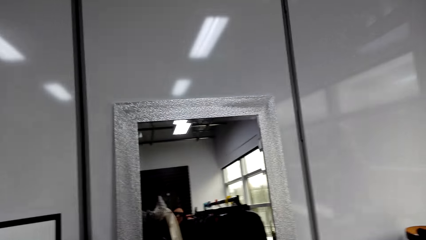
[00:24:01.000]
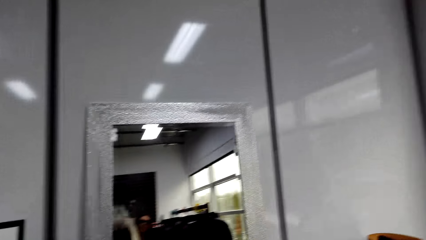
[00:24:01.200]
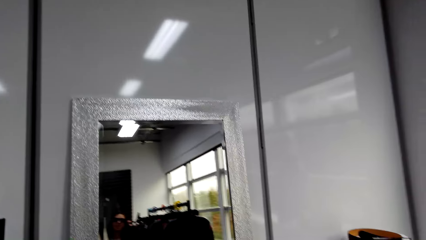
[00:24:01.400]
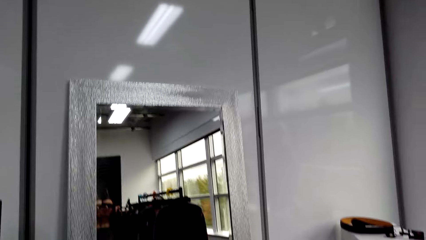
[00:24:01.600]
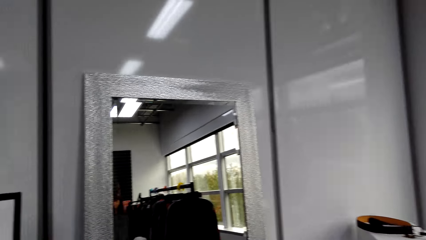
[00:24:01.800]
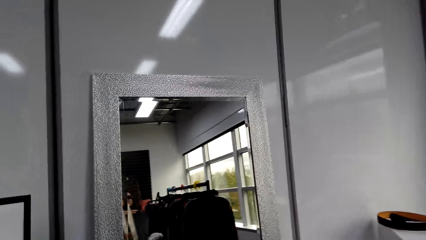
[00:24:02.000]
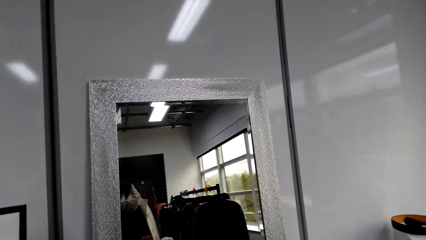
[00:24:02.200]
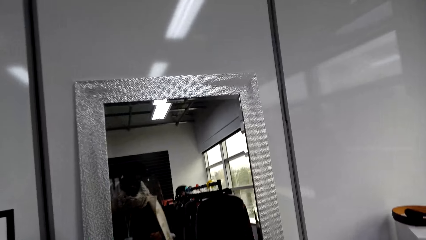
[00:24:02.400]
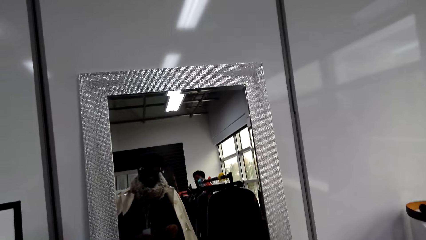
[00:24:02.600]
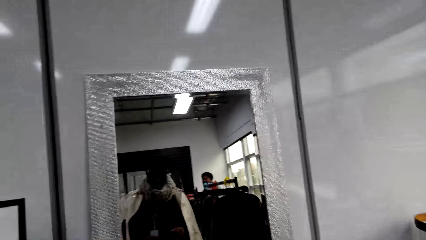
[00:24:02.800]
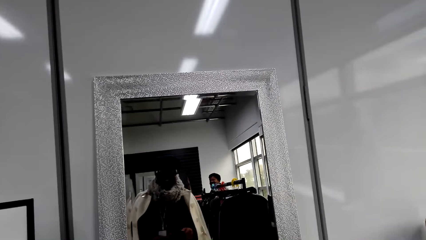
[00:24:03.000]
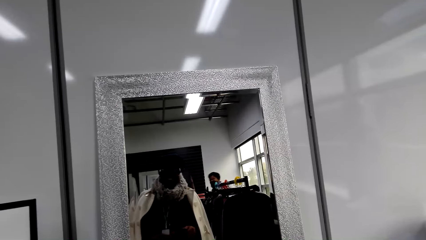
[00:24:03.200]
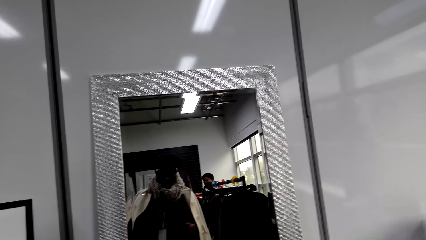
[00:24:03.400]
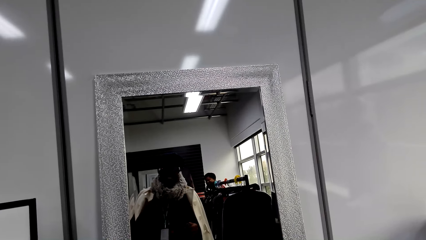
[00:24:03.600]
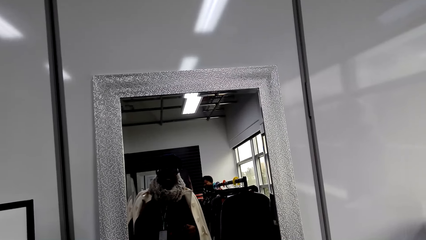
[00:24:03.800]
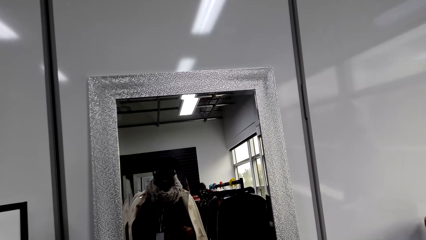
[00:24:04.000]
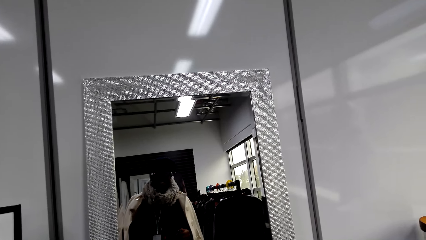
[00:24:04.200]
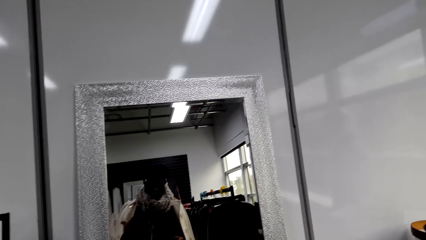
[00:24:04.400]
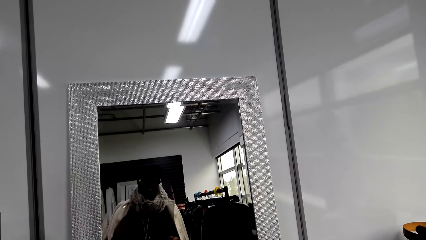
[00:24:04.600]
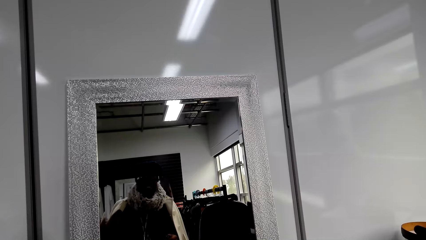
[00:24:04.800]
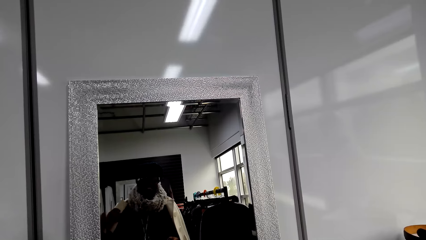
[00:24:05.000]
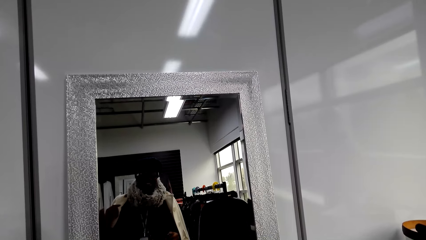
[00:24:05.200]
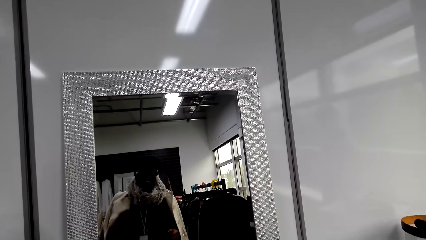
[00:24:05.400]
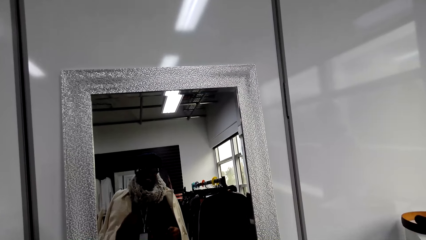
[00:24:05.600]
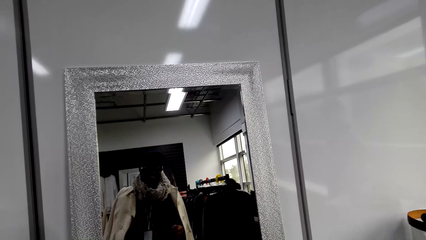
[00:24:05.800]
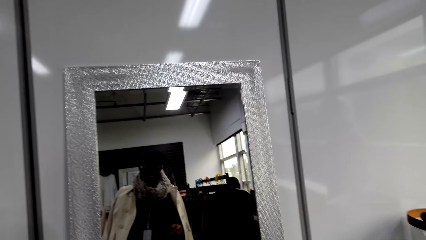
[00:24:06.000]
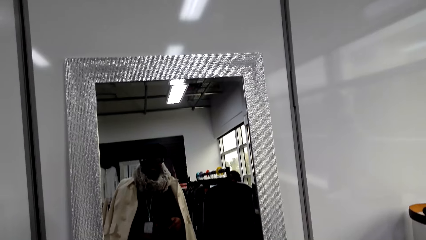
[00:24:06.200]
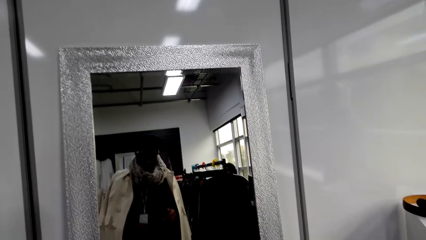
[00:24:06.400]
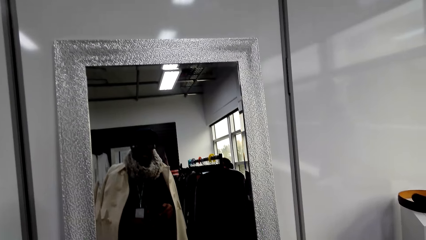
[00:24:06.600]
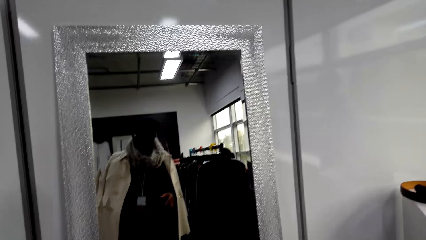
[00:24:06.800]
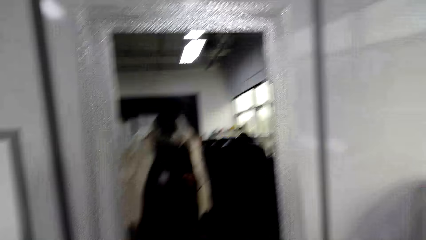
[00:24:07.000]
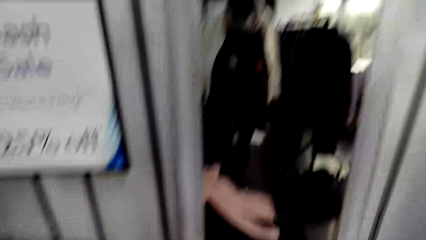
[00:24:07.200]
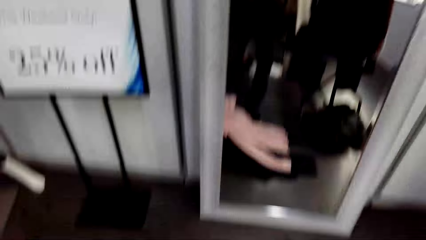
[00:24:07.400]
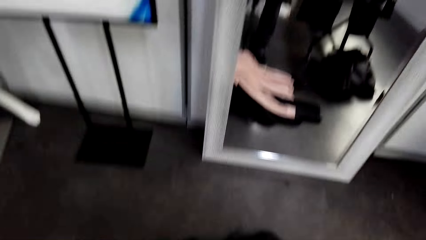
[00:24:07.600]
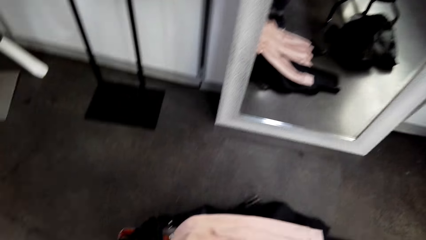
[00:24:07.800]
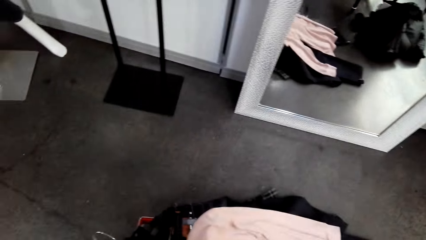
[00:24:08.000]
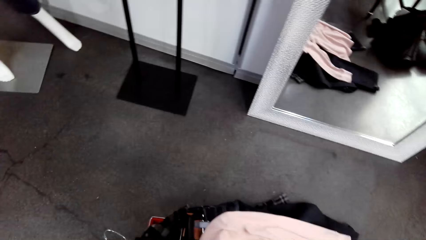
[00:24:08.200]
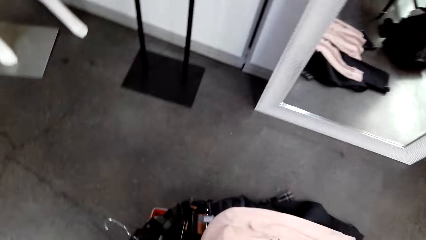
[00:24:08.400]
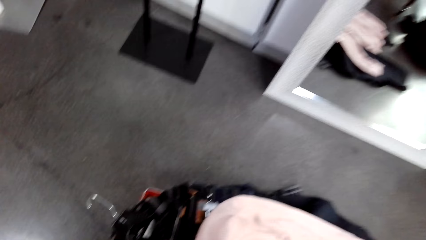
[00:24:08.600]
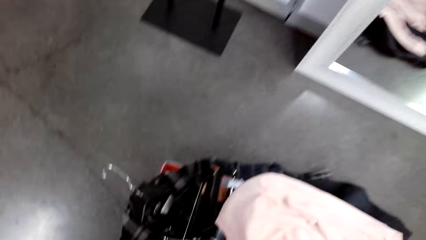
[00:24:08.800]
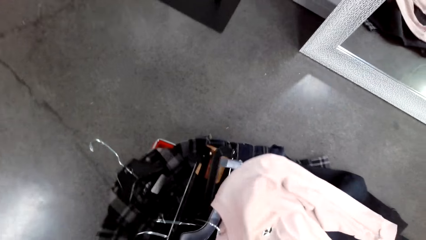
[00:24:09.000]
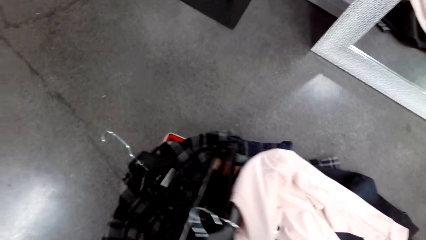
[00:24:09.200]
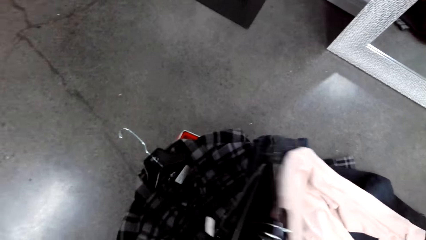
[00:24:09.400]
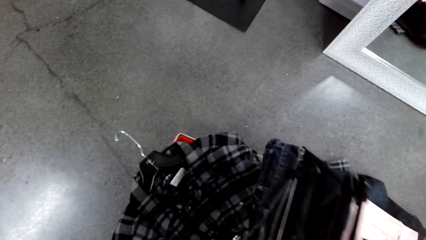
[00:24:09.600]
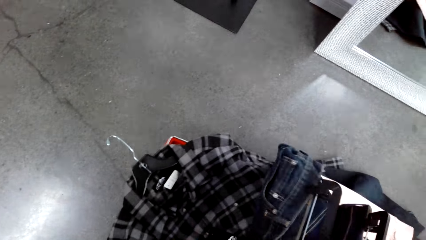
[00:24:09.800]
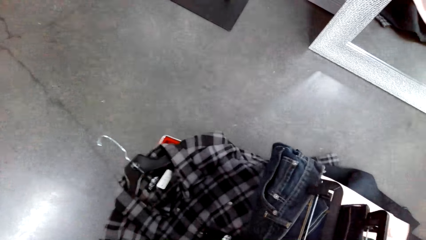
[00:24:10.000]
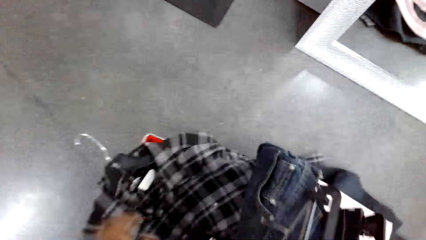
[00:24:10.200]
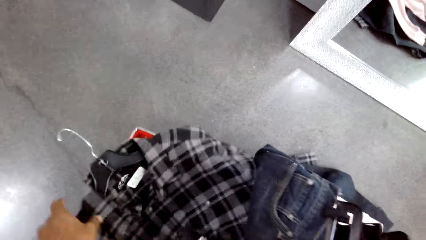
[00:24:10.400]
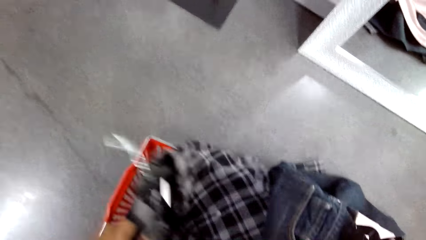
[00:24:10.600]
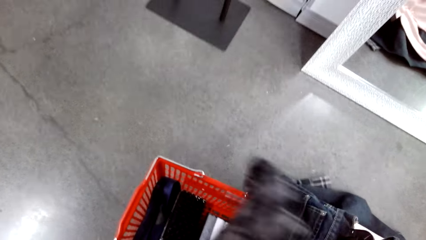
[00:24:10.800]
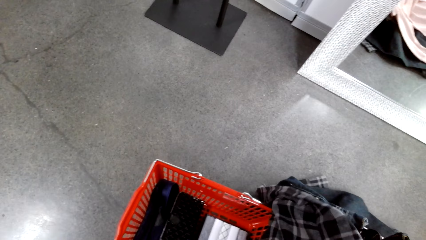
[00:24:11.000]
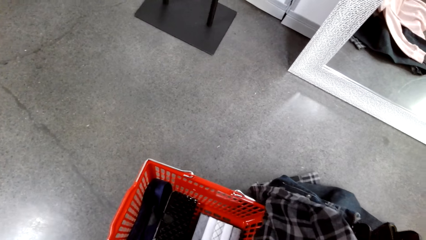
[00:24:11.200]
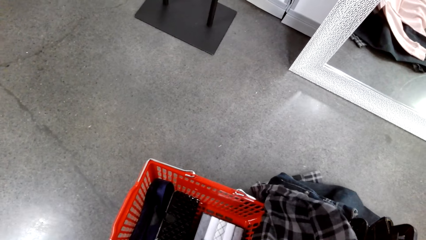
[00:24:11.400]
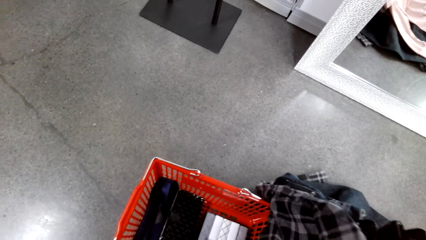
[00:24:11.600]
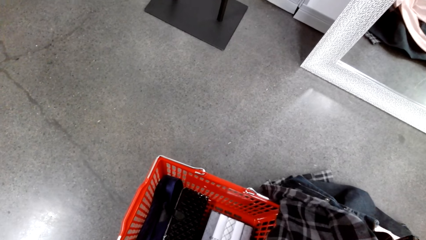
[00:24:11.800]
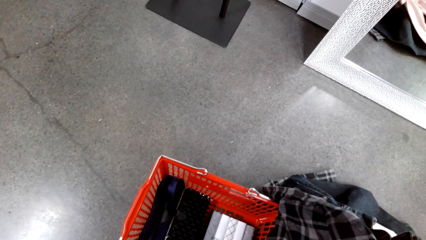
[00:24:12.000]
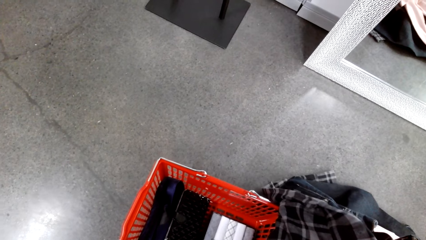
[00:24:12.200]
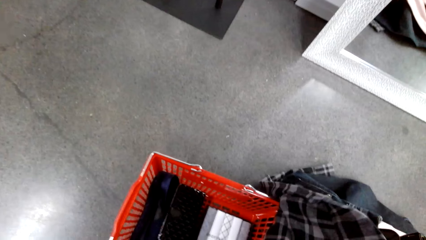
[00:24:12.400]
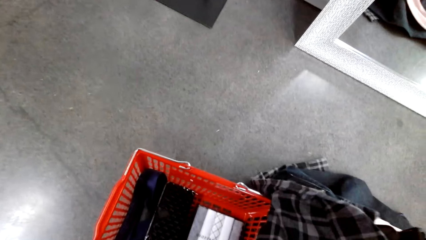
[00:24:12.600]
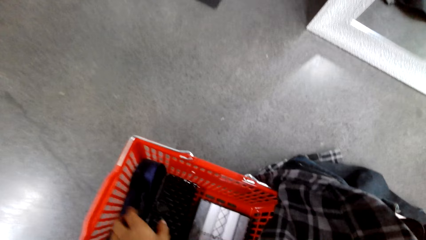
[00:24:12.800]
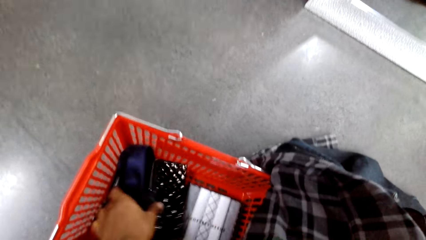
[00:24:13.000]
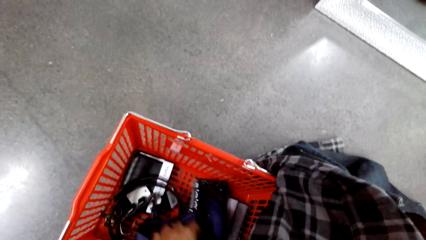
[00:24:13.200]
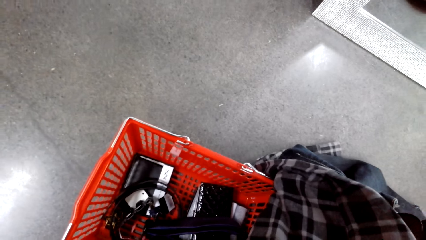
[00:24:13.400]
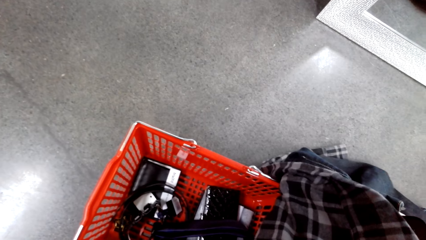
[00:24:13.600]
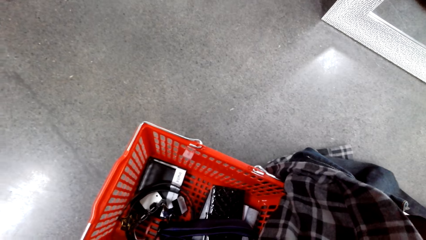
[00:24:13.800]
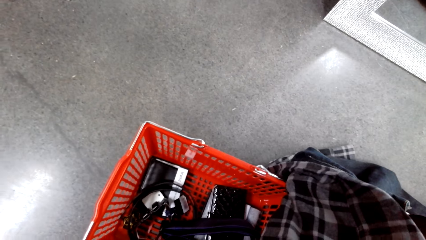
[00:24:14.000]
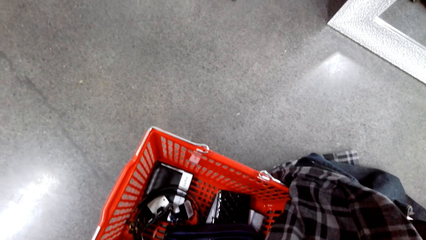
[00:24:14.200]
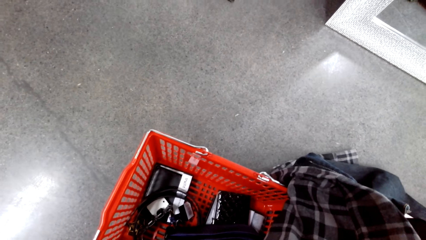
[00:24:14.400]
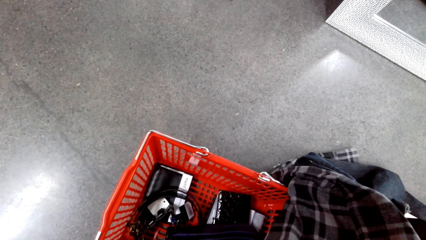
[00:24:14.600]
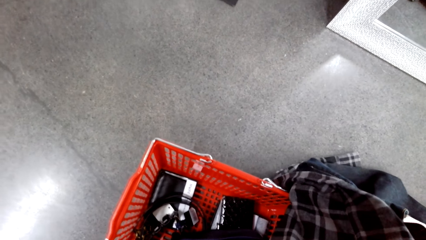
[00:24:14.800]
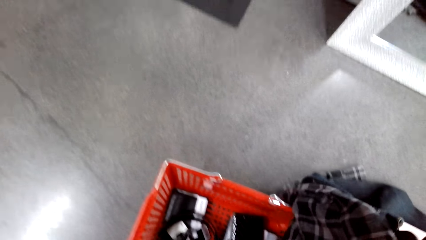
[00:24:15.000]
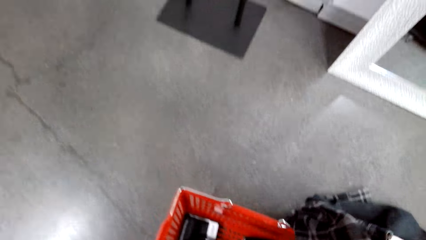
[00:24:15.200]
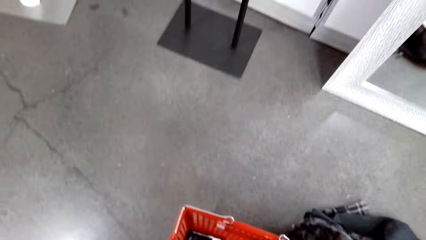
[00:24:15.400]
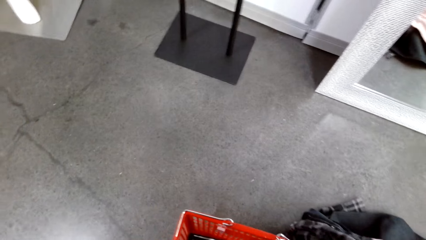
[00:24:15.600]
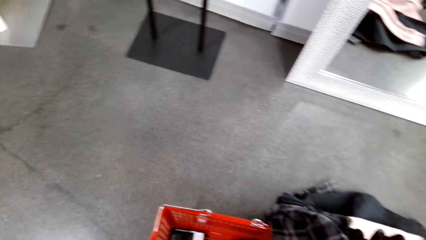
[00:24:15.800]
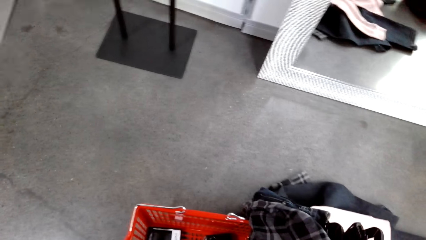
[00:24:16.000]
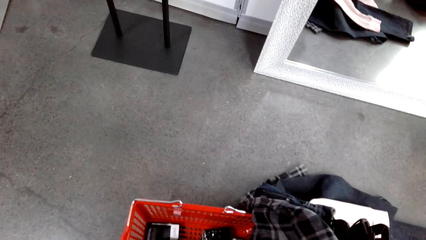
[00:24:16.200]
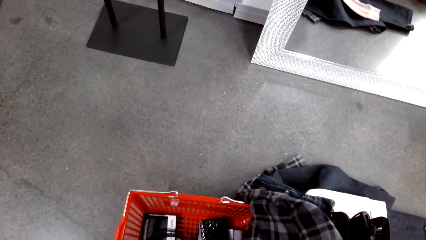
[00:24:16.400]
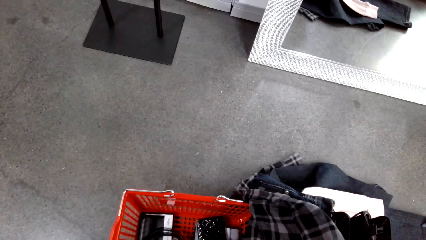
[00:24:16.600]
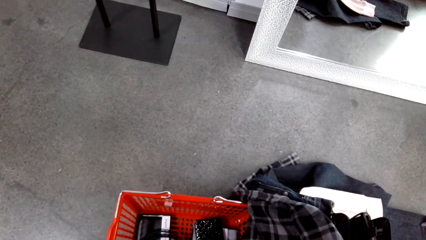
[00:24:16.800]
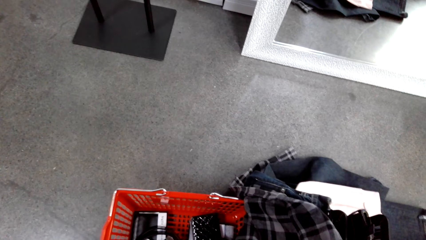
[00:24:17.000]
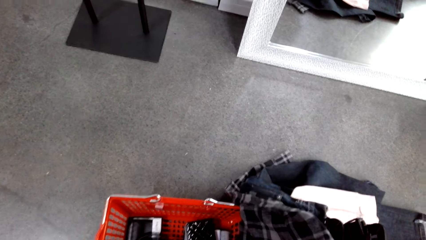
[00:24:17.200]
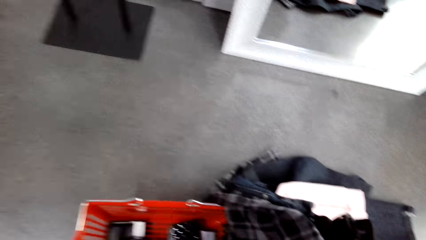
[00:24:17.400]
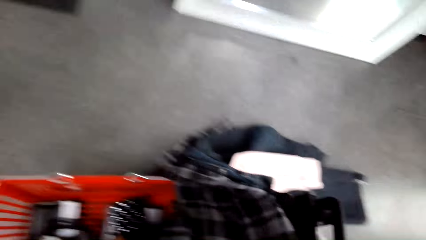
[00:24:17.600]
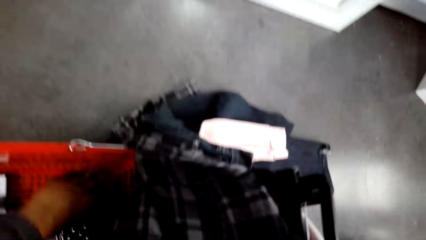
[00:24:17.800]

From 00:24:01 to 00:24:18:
The camera wearer picks up another cloth from the trolley. They look at themselves in the mirror. They pick up the wallet from the shopping basket. They touch the clothes on the trolley.
